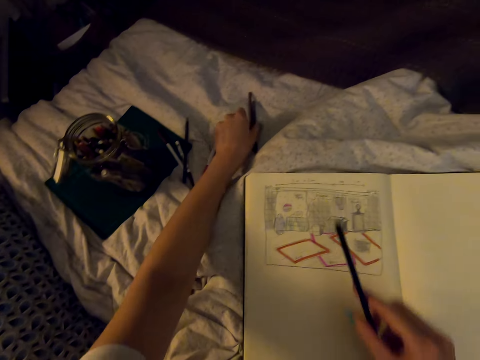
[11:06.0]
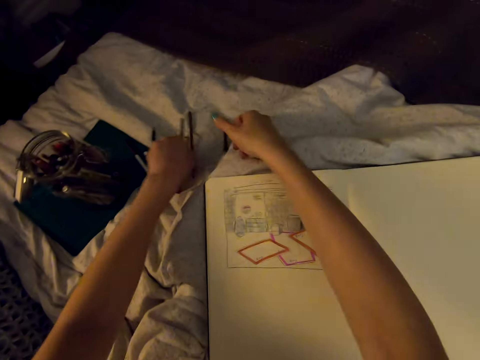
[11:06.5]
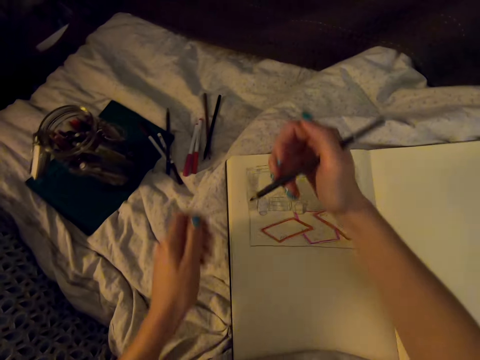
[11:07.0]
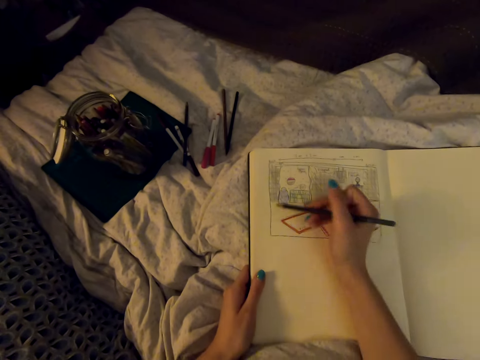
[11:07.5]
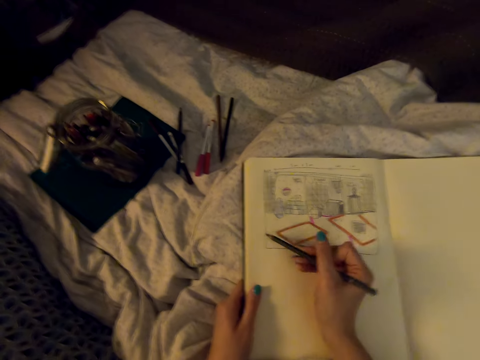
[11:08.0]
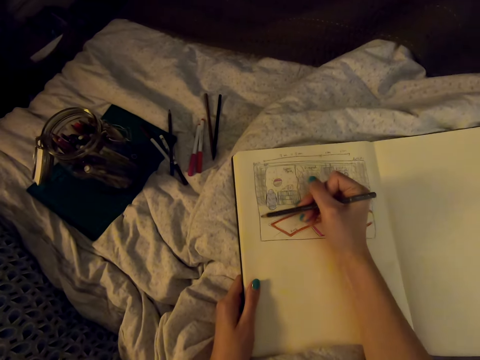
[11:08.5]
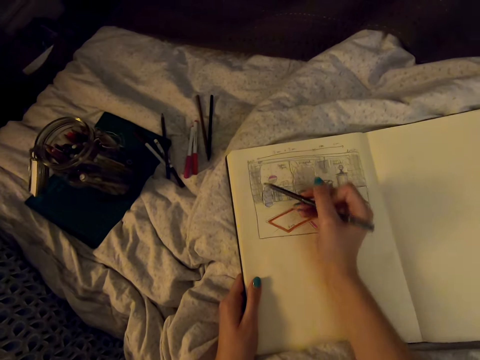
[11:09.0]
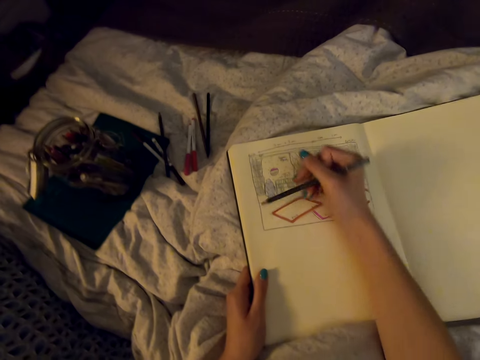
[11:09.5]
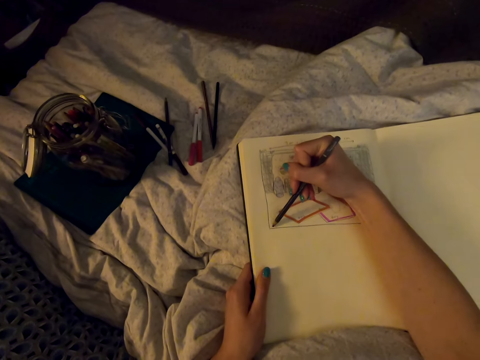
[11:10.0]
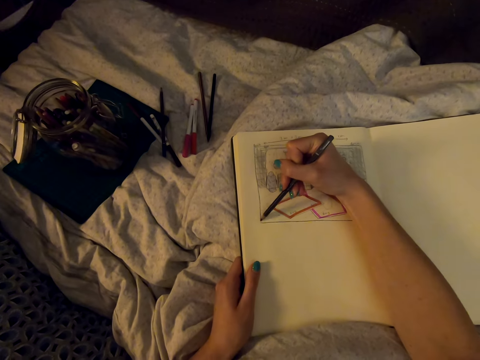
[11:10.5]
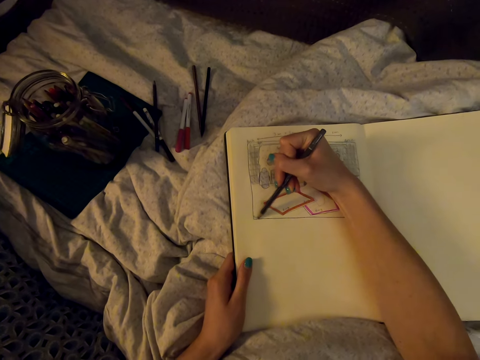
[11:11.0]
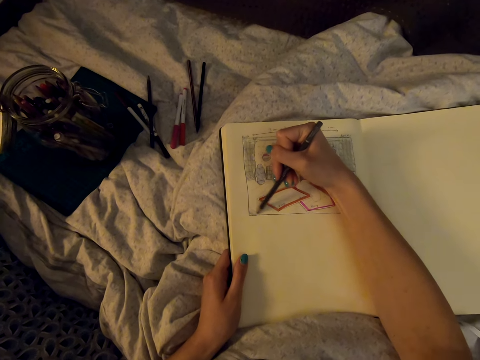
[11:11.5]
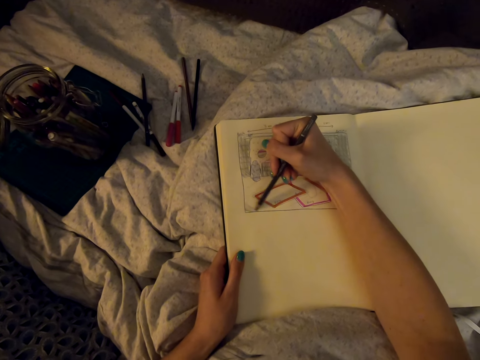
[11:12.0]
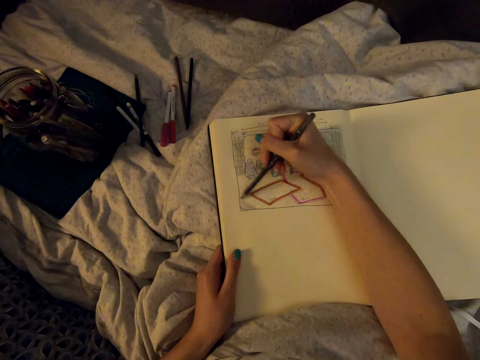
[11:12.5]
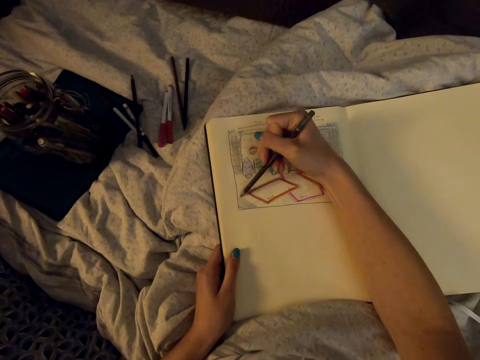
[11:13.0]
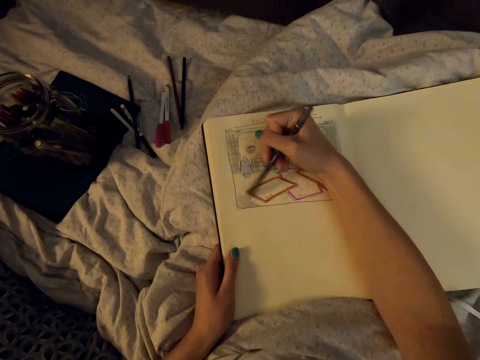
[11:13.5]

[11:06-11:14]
The camera wearer puts down the pencil, picks up the pencil, and draws on the book with the pencil.

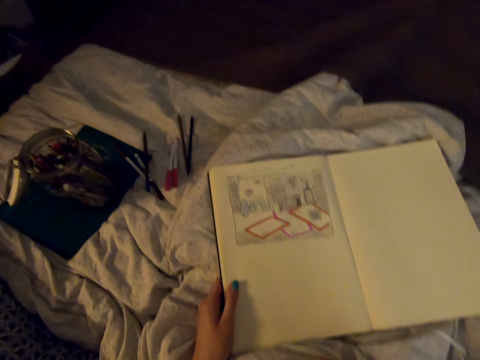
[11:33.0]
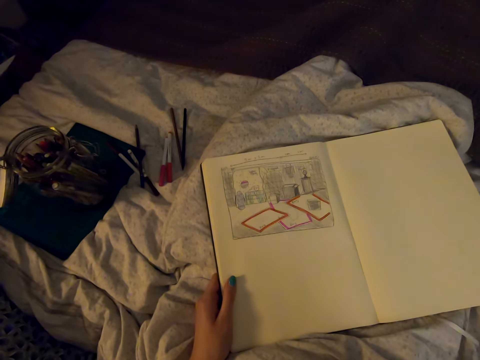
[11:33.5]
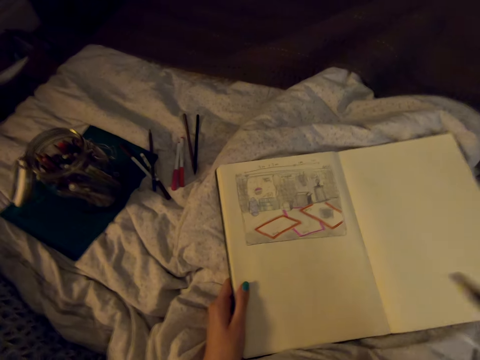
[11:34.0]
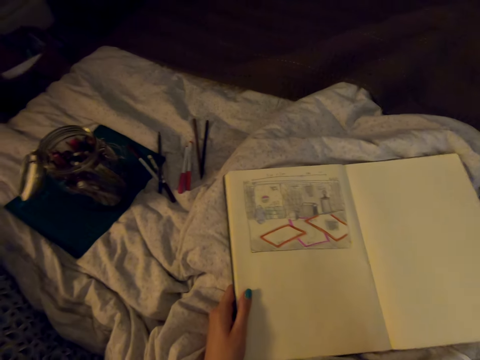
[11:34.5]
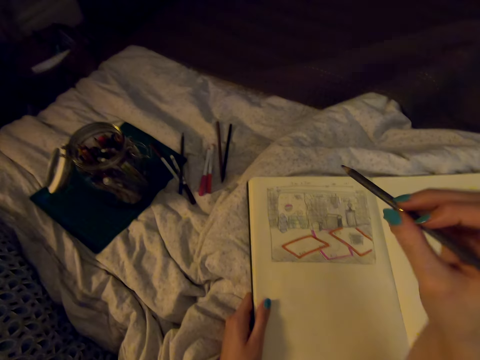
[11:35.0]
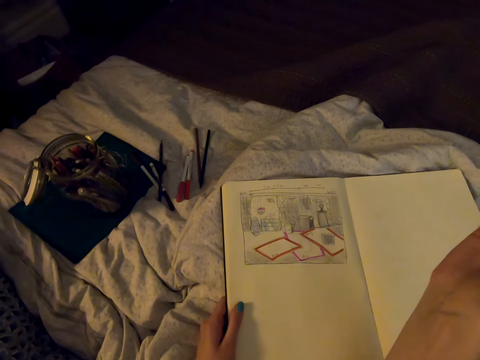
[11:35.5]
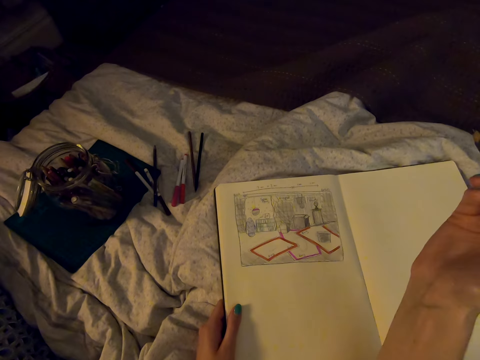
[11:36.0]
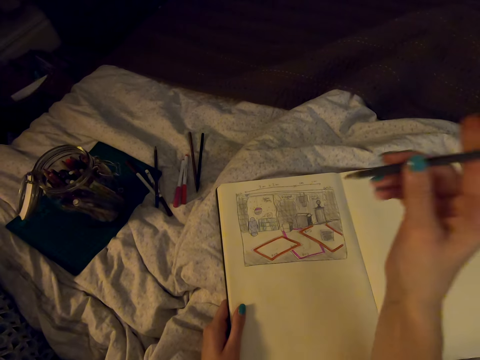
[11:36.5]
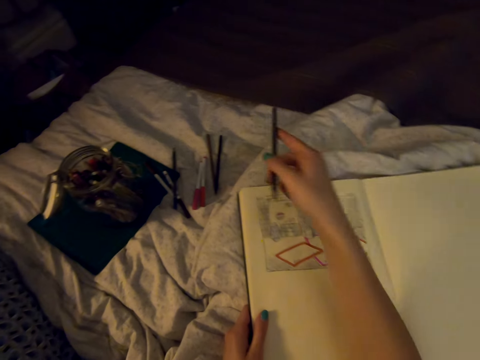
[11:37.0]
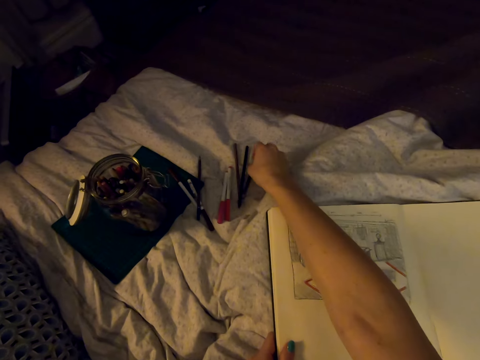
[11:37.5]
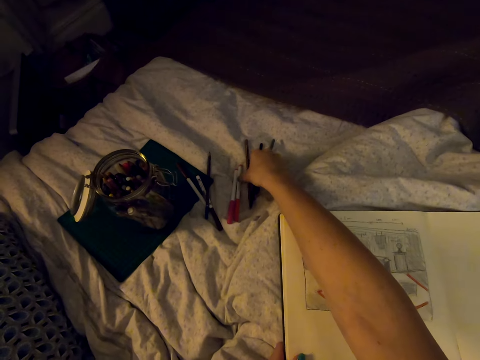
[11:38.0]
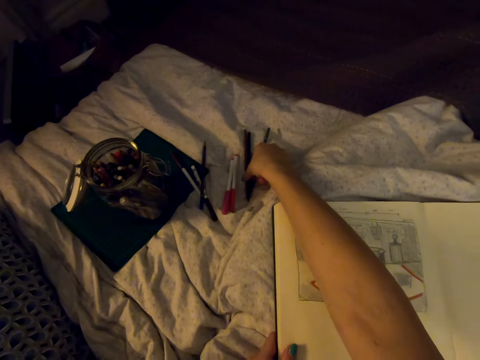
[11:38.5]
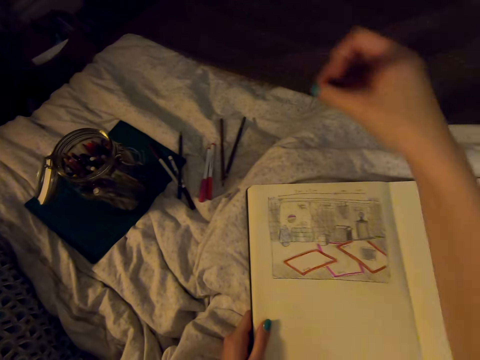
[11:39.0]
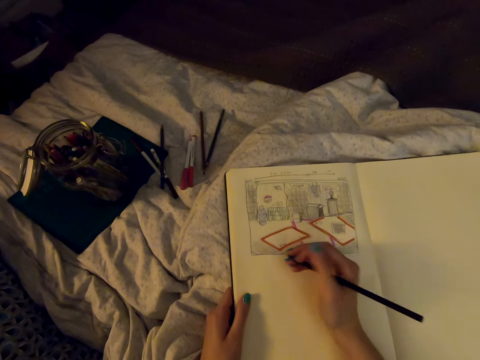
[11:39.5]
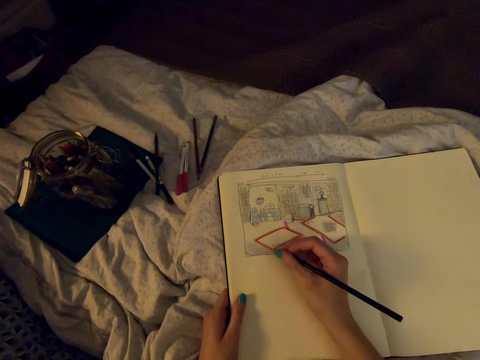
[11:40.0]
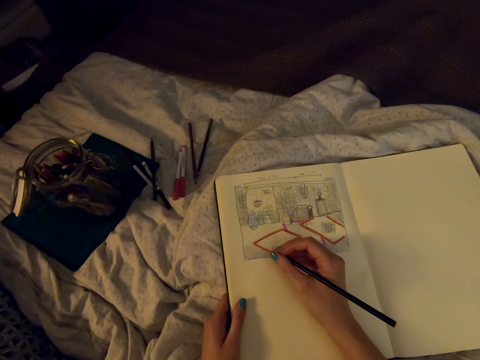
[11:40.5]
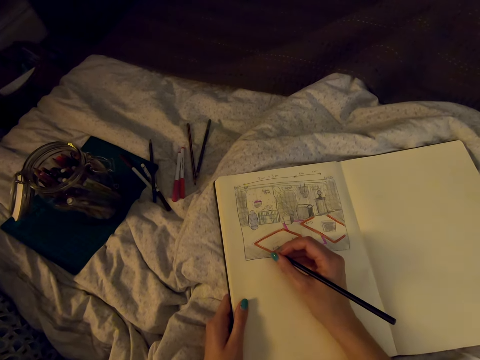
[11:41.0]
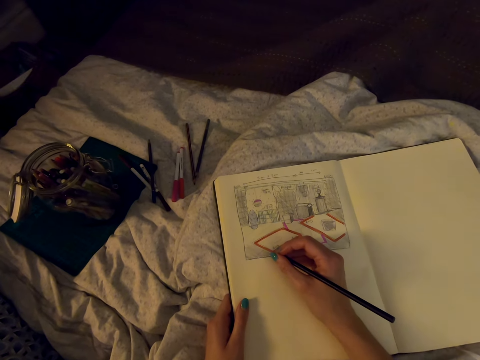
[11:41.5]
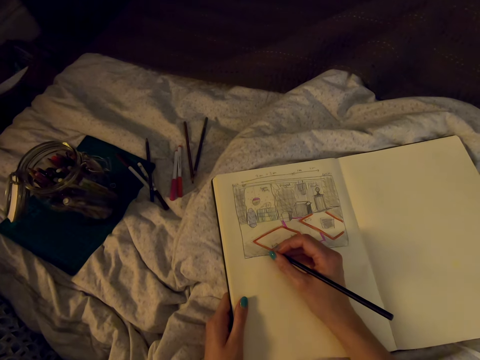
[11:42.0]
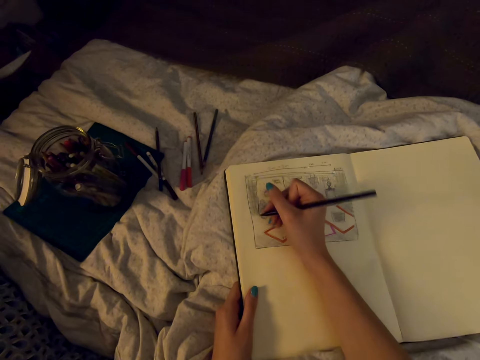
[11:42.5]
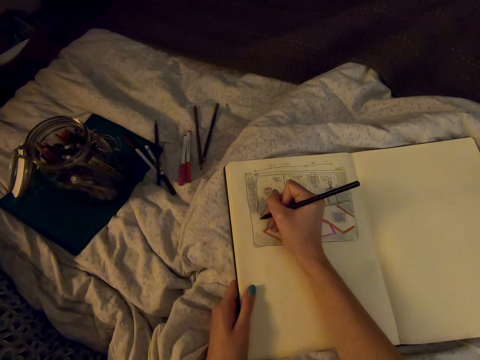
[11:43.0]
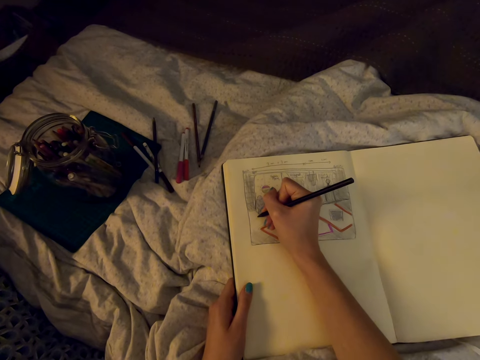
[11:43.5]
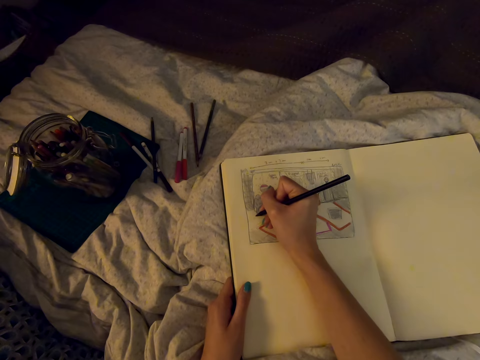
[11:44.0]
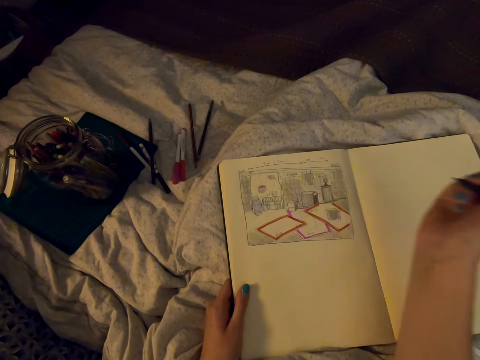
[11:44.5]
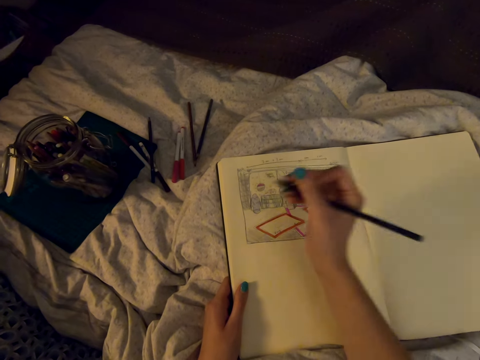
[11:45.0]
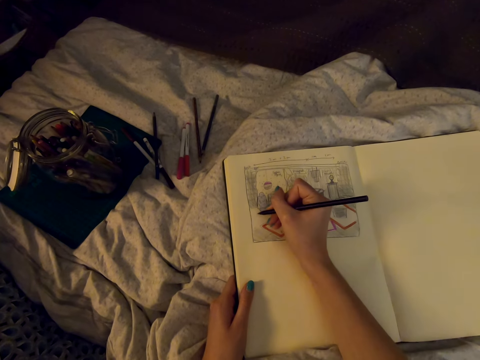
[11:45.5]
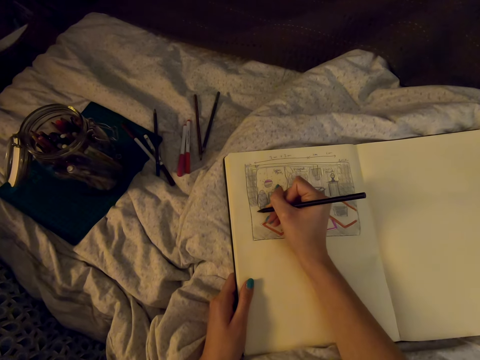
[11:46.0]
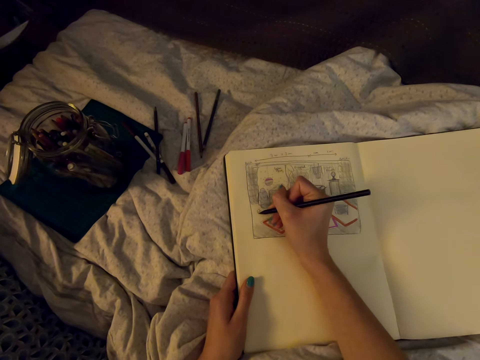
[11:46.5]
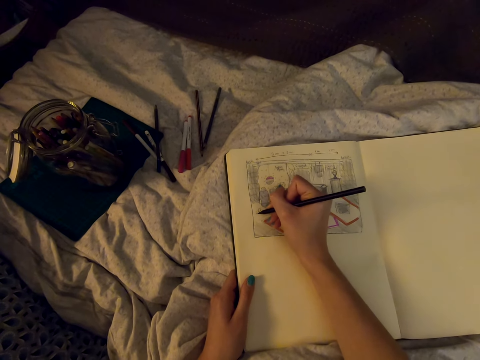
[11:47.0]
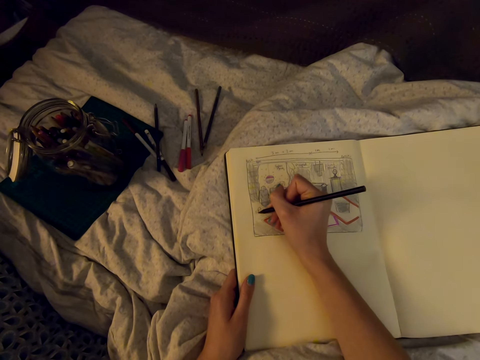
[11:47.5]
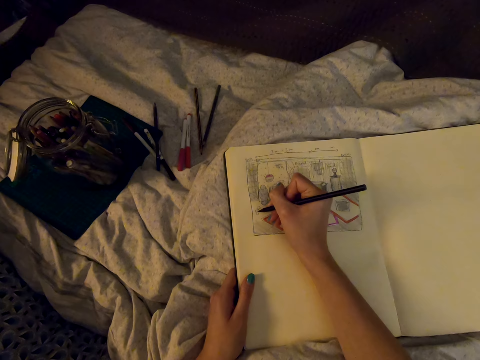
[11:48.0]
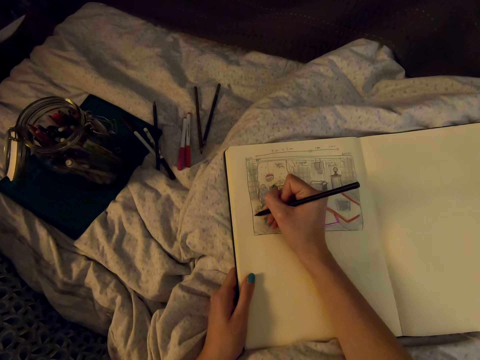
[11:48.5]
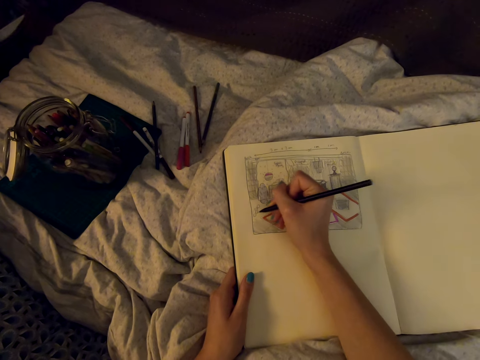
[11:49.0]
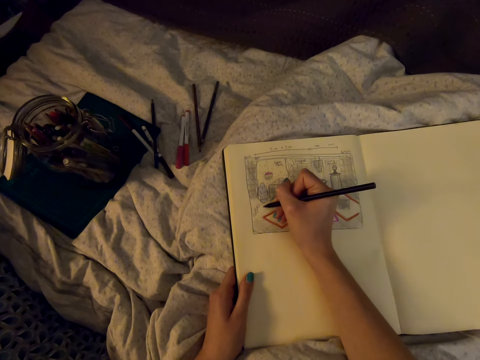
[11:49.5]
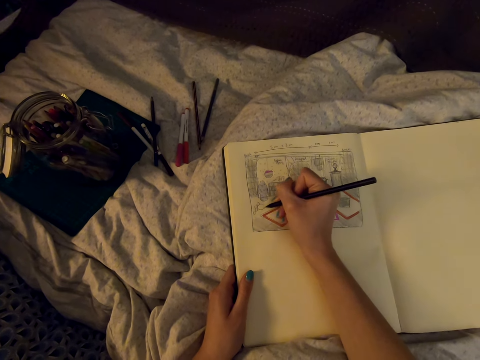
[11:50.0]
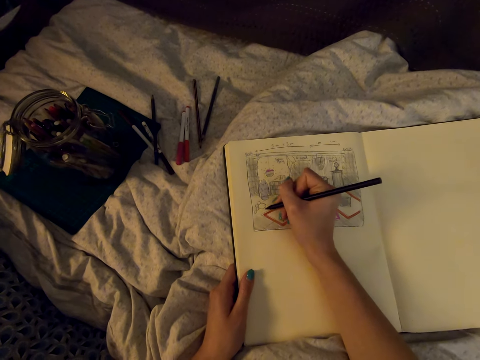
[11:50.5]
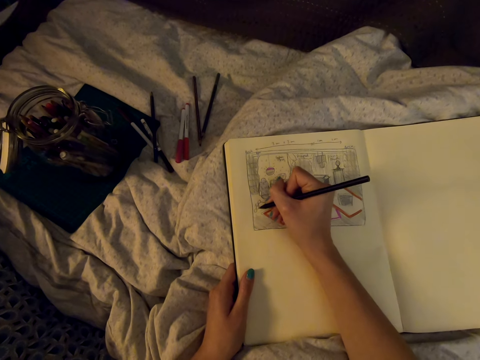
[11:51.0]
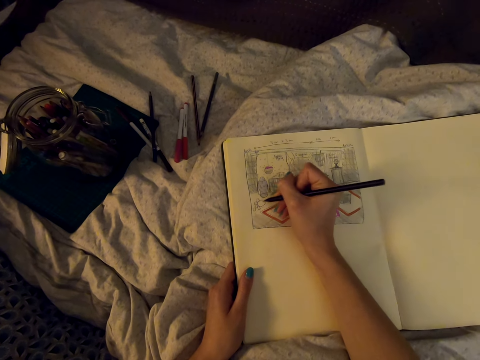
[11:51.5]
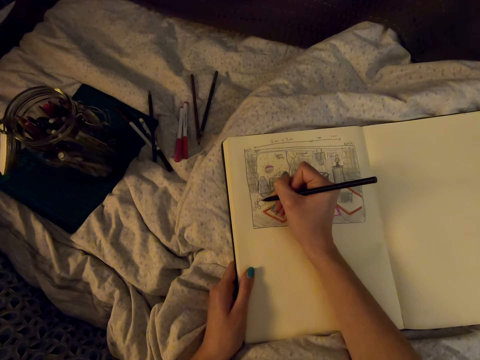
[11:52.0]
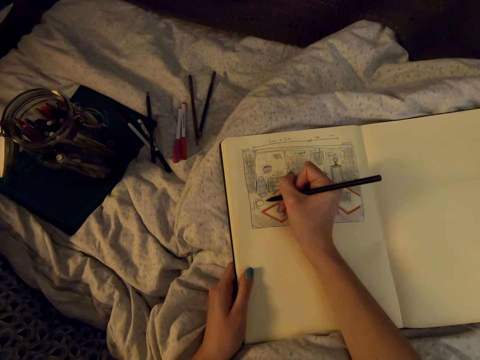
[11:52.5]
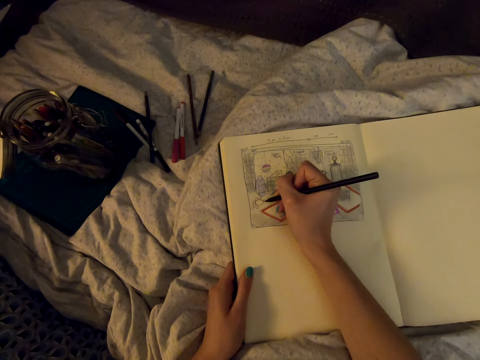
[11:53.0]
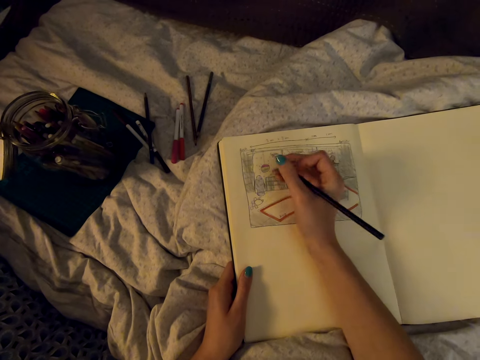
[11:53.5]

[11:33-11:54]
The camera wearer paints on the diagram. They put down the pencil, pick up the pencil, and draw on the book with the pencil.
